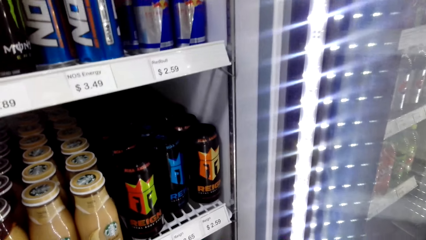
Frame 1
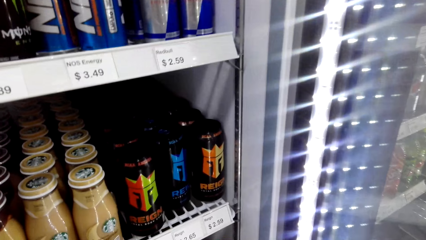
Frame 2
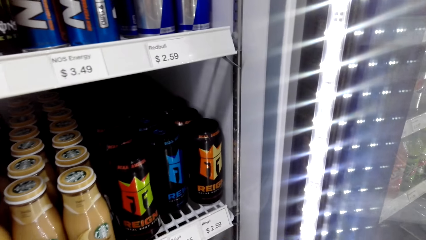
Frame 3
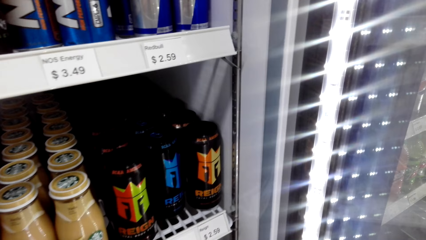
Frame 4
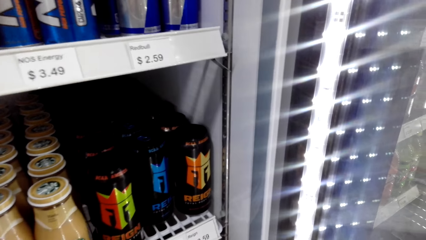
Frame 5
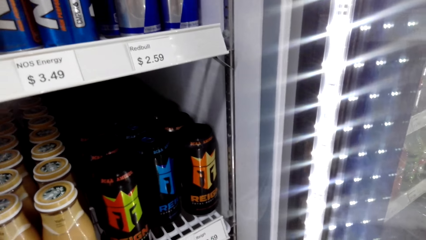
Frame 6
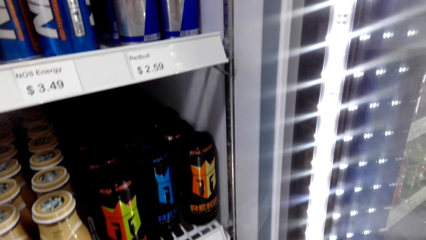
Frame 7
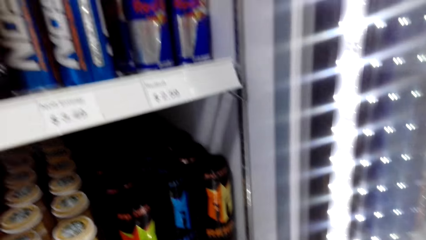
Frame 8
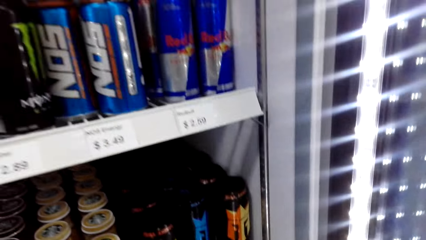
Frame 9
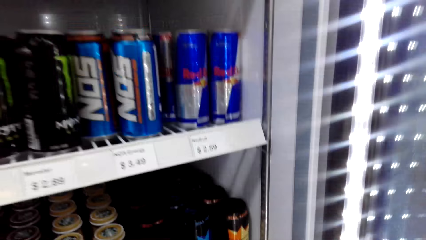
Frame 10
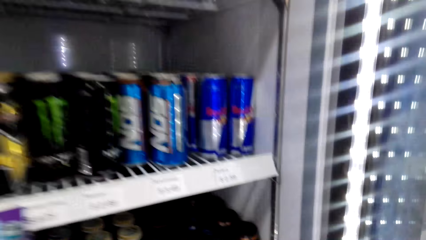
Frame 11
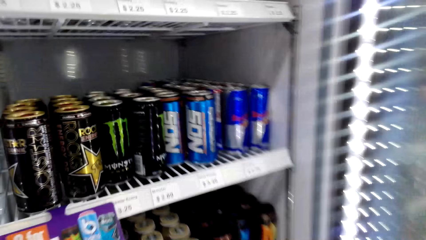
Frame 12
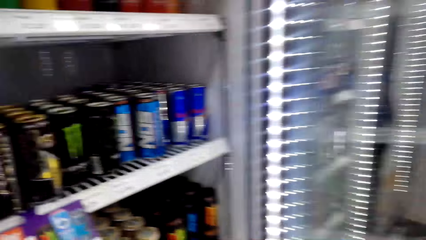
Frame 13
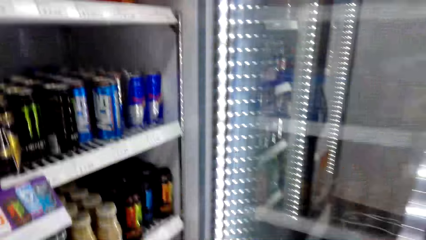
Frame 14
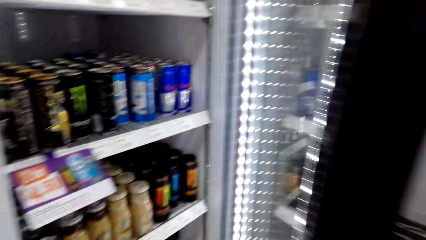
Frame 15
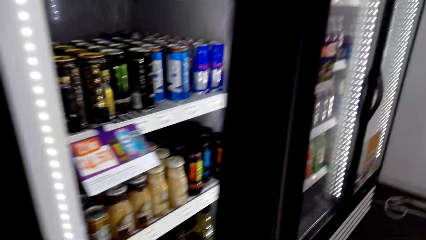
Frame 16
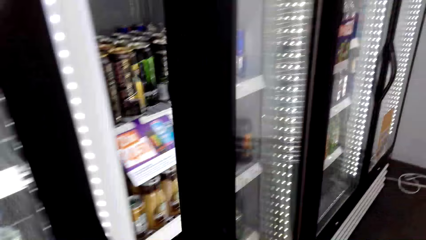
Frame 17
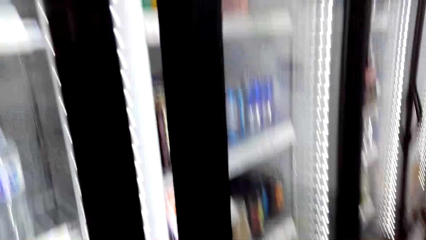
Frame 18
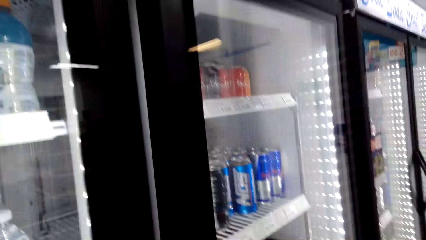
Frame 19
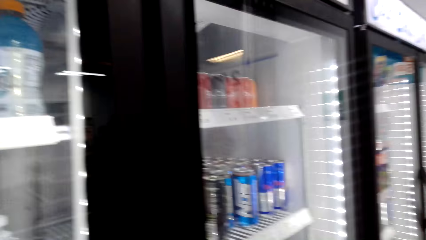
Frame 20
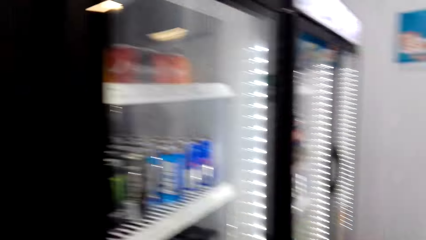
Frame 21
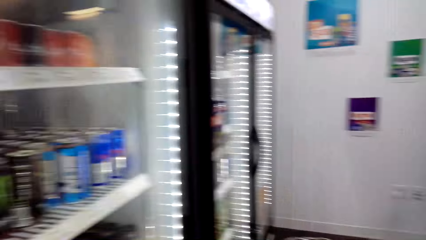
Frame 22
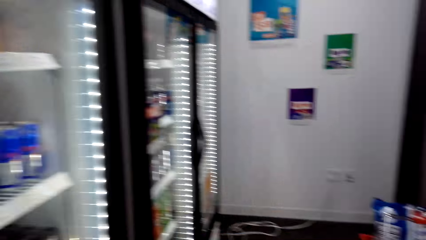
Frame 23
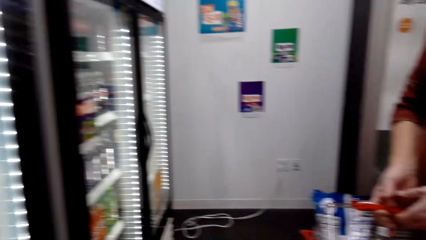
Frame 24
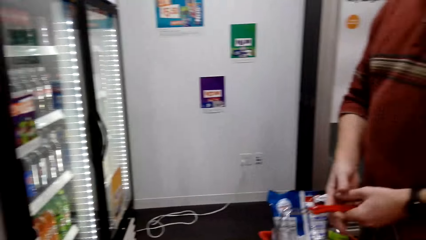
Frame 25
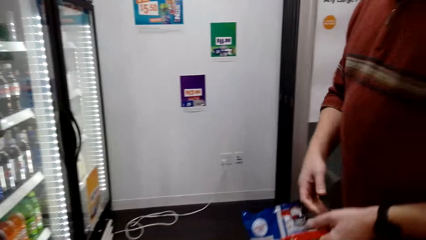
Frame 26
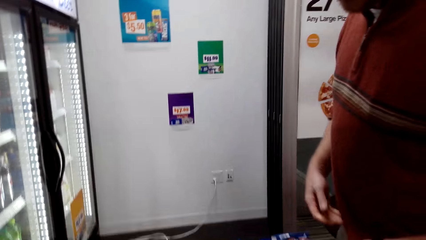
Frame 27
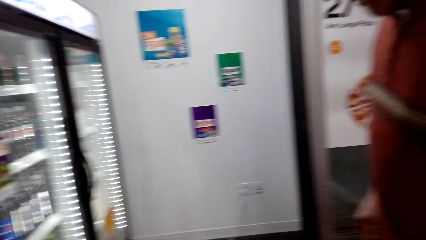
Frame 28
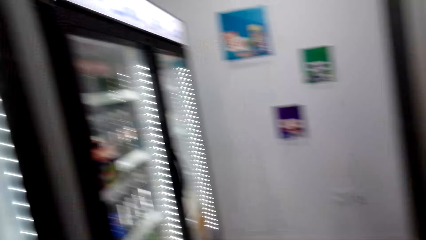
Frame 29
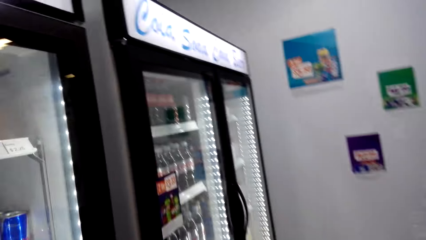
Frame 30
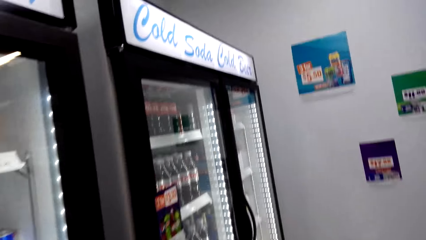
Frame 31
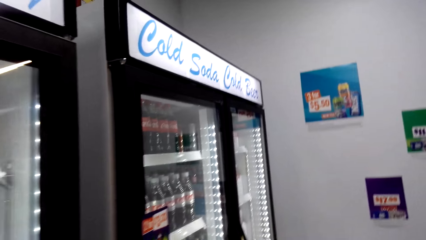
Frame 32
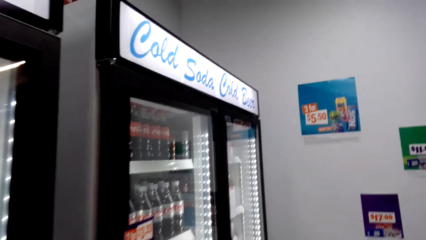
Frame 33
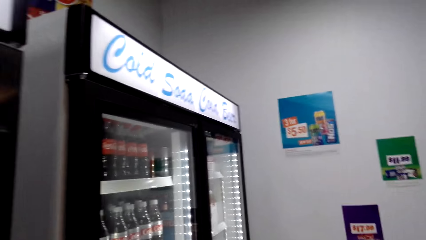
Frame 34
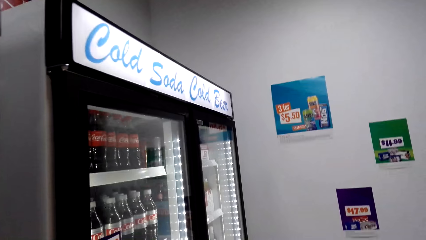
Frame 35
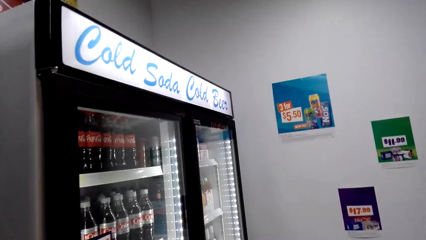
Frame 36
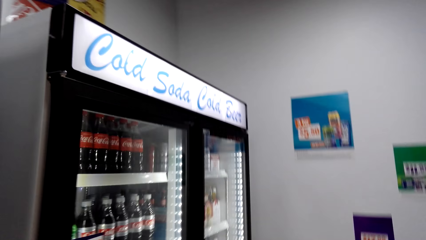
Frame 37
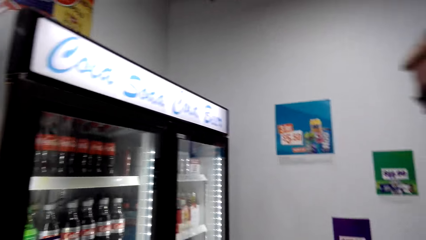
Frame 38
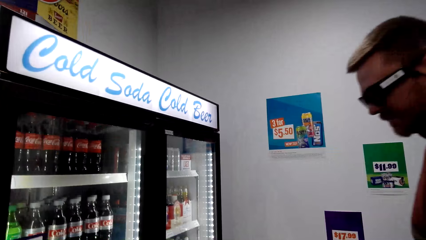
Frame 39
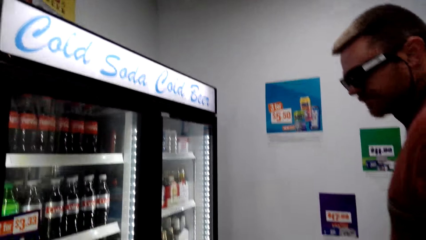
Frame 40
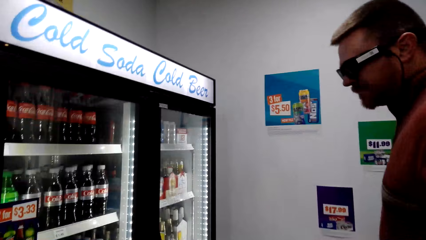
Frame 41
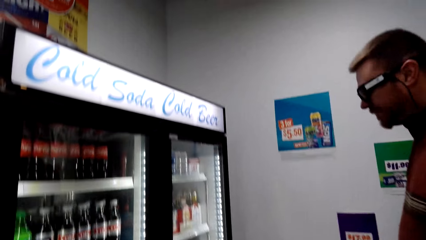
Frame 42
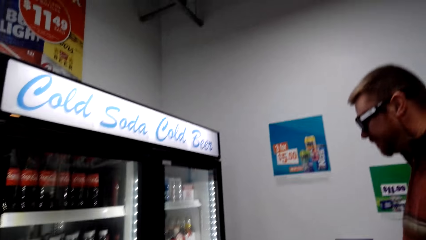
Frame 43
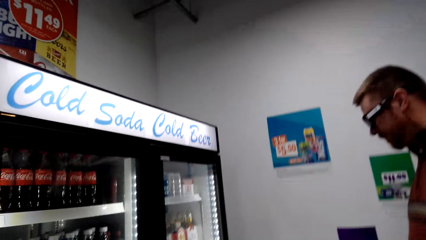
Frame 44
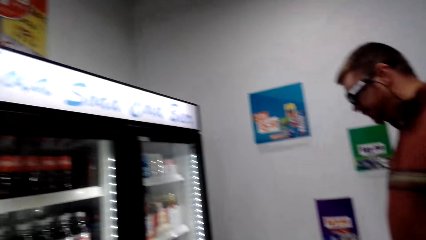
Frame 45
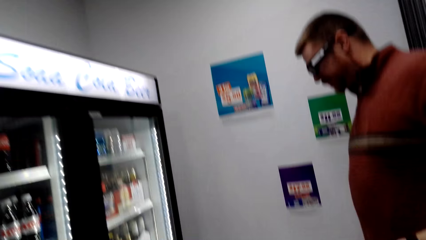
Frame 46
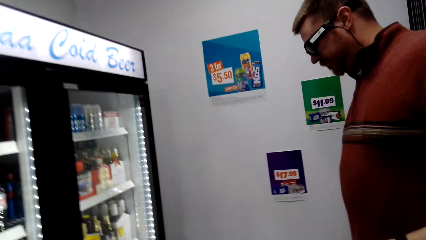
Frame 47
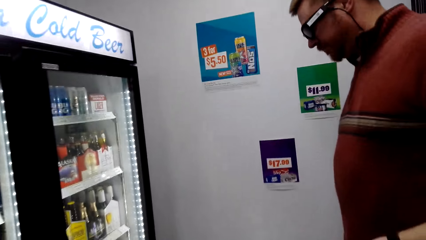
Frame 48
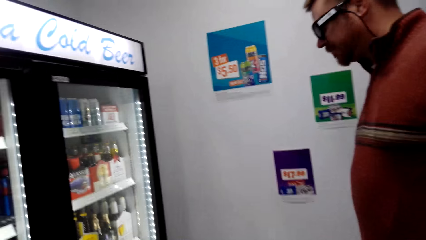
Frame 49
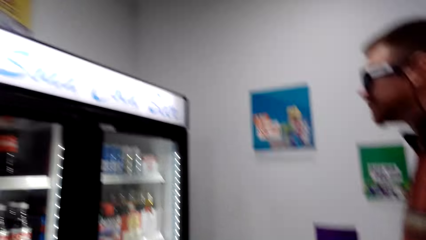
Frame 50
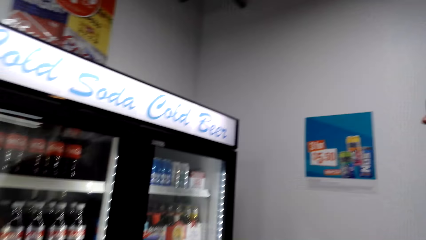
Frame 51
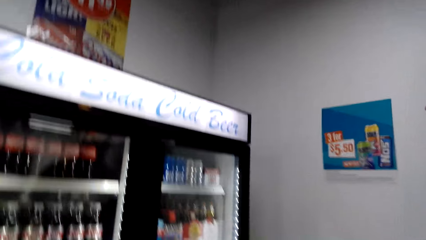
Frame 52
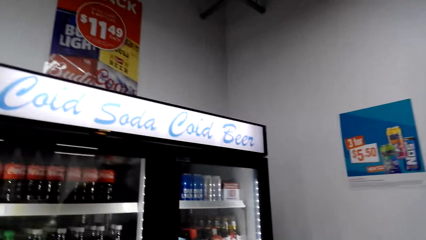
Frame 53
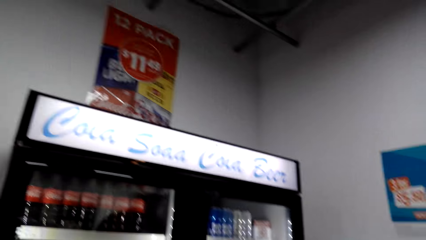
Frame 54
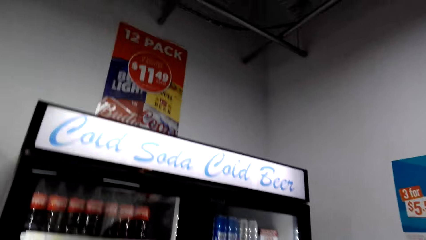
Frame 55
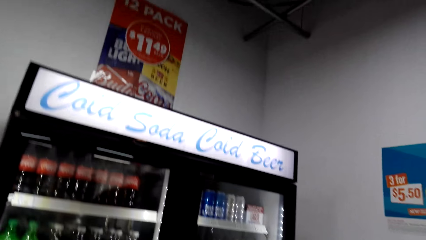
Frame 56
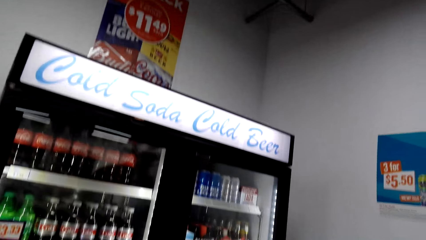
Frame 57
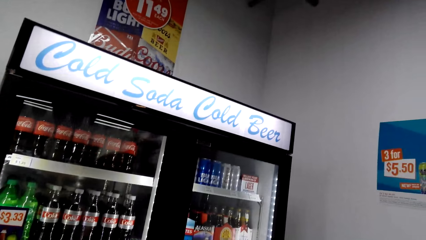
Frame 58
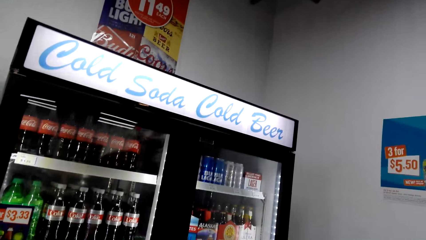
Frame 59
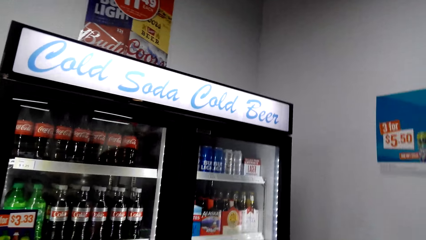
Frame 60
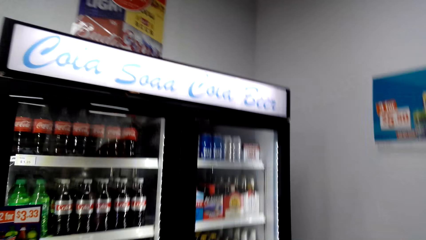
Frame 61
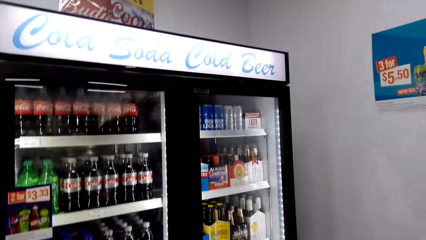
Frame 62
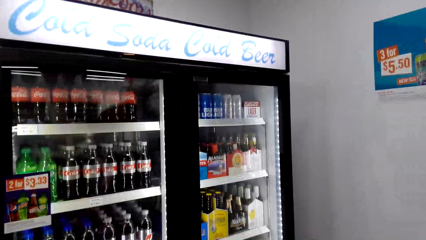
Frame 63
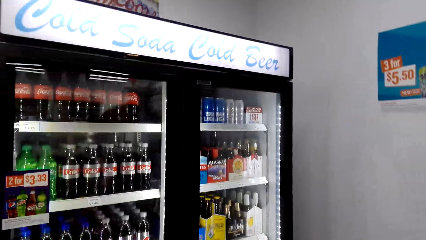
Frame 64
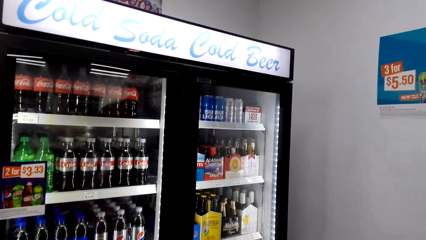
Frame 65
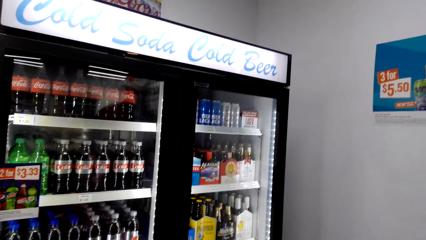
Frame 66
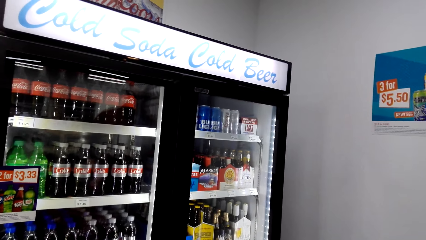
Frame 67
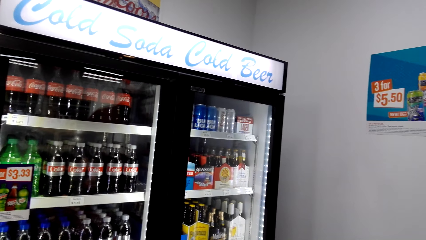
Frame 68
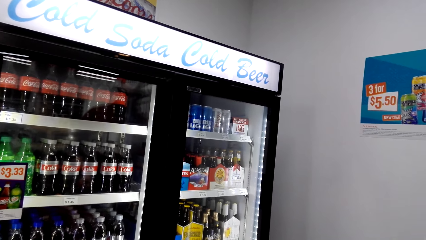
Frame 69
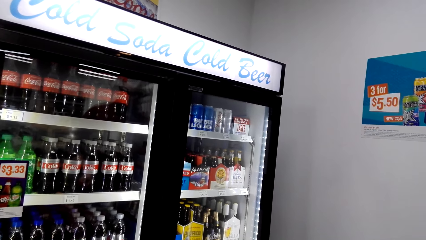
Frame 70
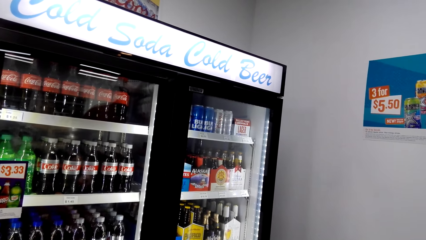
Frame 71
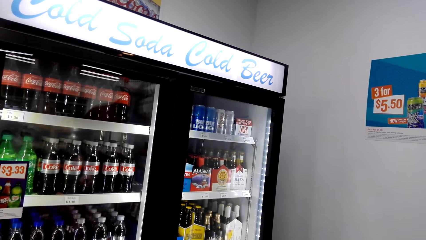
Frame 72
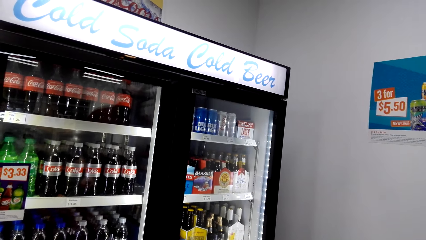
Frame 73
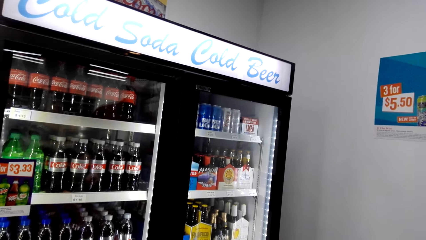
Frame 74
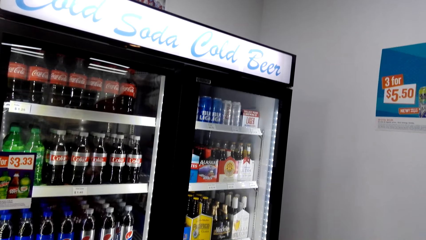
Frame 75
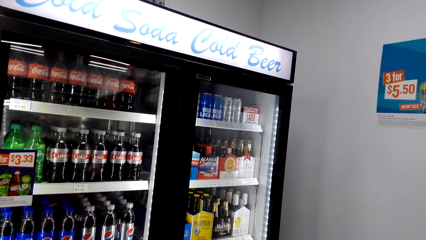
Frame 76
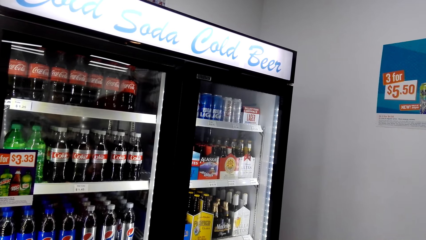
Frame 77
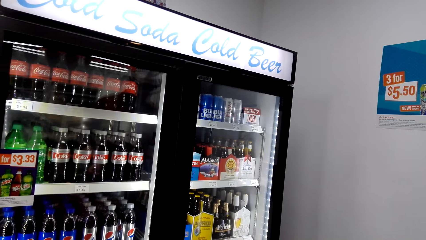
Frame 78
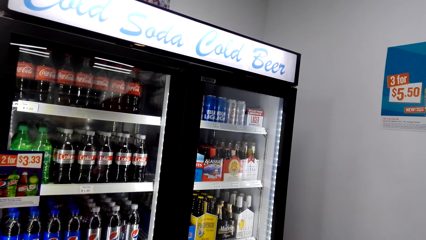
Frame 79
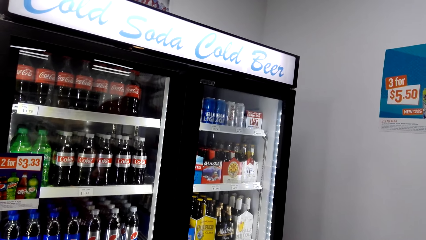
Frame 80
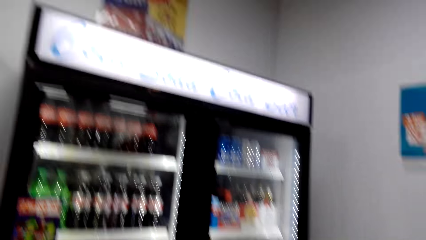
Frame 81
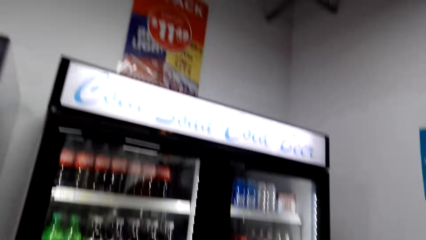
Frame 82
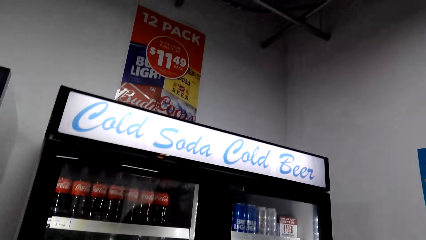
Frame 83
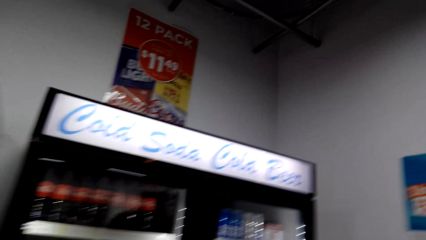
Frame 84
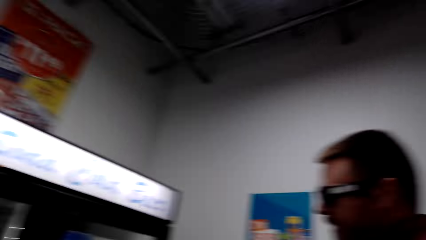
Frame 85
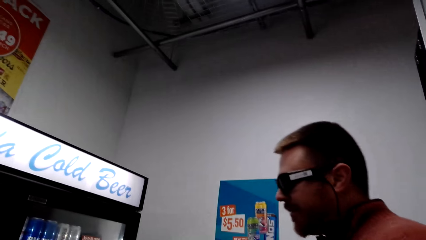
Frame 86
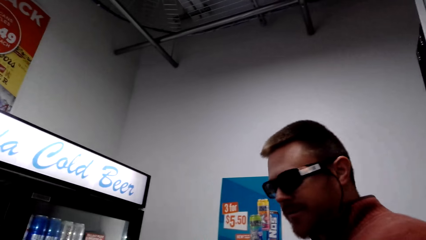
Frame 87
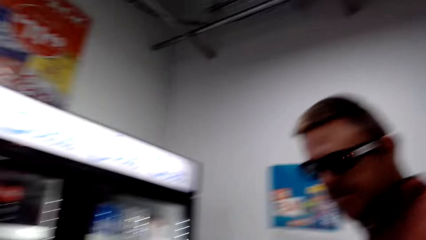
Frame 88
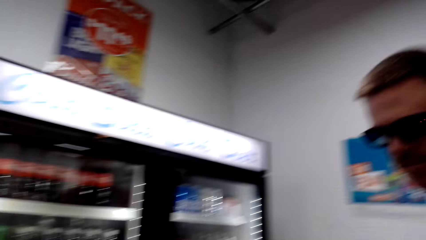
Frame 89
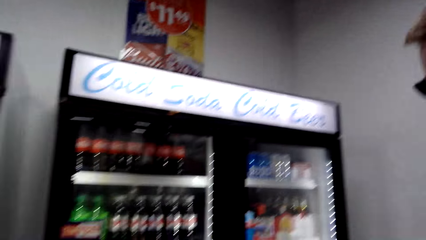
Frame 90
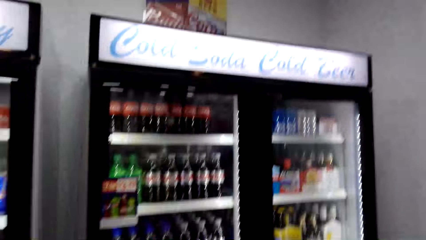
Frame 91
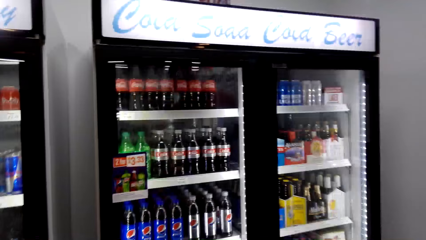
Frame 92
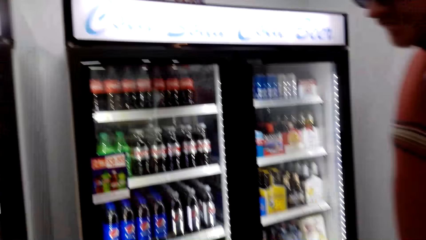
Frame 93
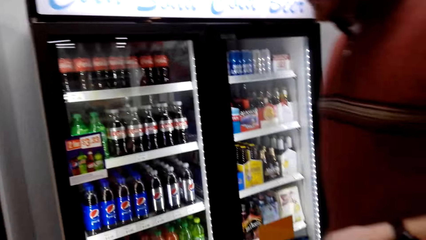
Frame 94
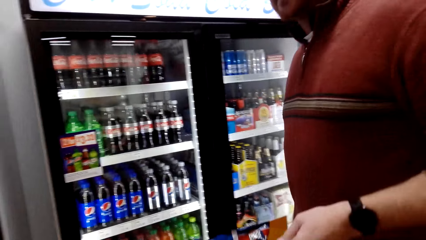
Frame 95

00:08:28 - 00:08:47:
A woman converses with the camera wearer. The camera wearer closes the fridge door. A man adjusts a basket. The camera wearer and the man view drinks around the fridges. The camera wearer looks at the man. They look around the supermarket, converse with the man, and look at the man.
